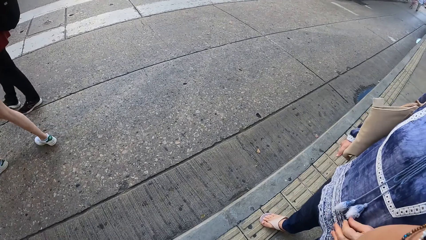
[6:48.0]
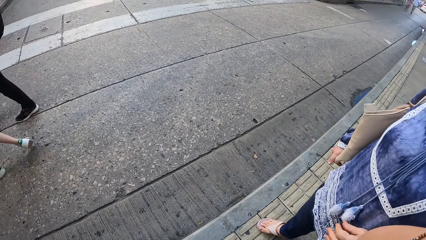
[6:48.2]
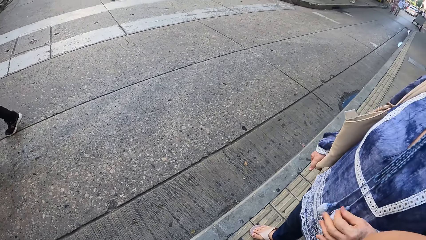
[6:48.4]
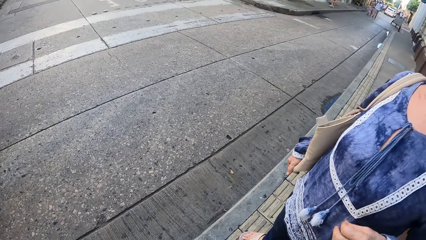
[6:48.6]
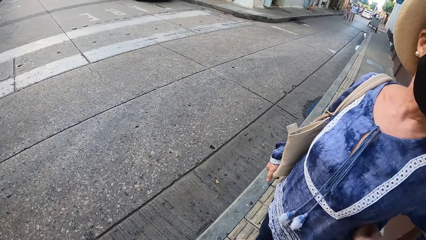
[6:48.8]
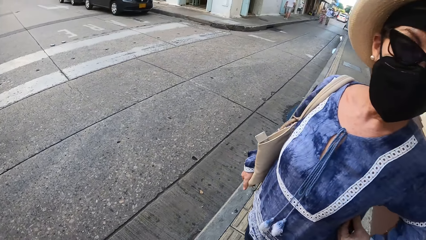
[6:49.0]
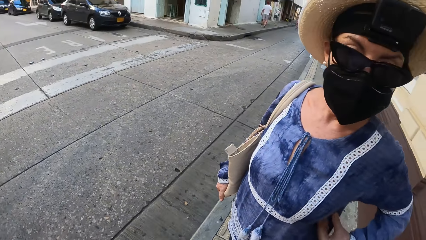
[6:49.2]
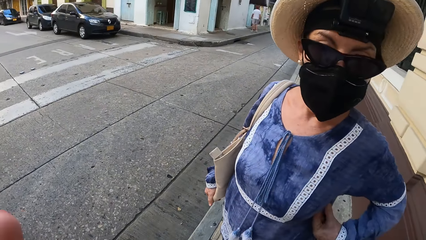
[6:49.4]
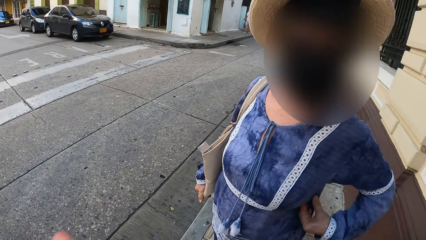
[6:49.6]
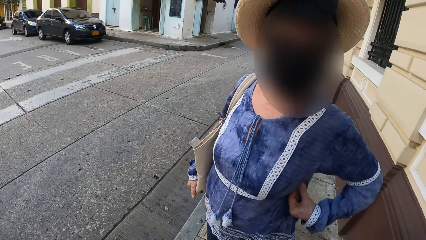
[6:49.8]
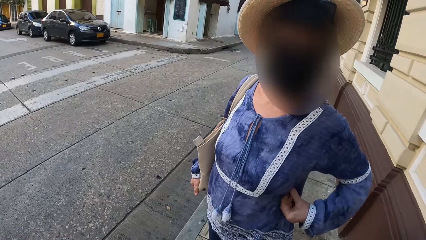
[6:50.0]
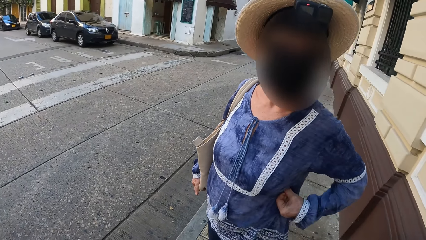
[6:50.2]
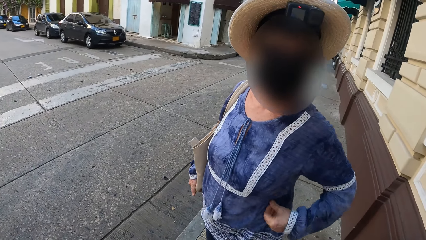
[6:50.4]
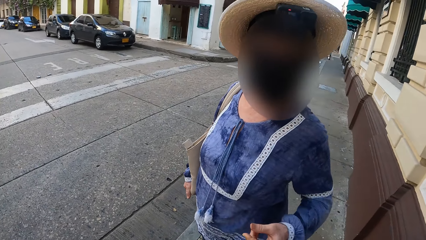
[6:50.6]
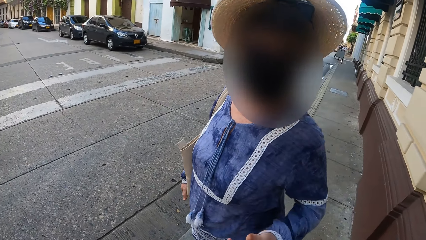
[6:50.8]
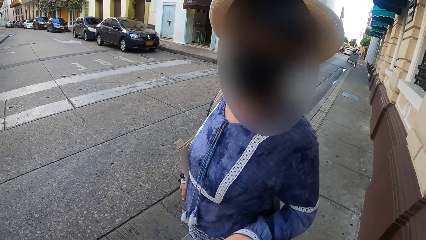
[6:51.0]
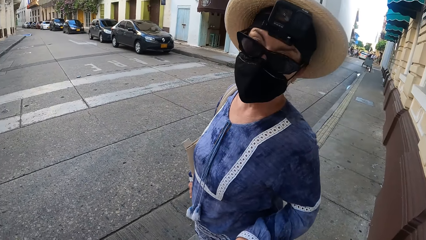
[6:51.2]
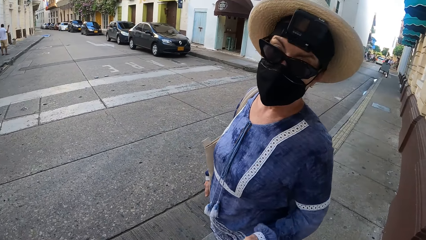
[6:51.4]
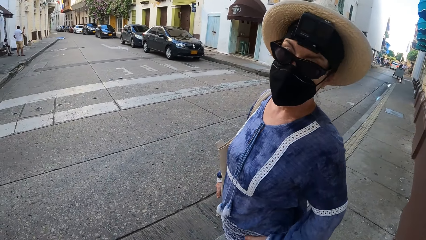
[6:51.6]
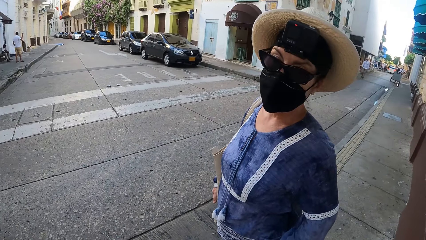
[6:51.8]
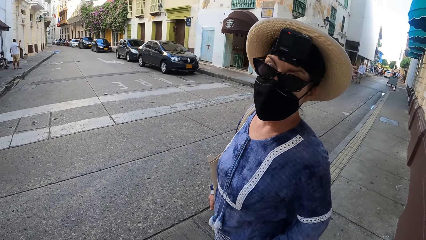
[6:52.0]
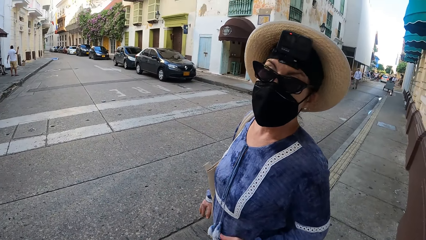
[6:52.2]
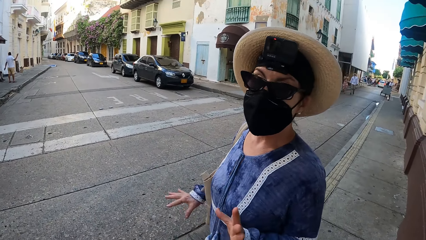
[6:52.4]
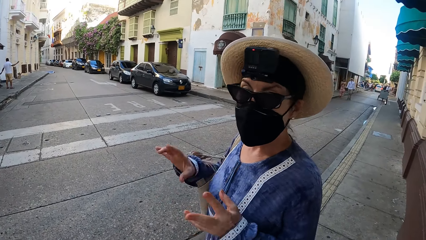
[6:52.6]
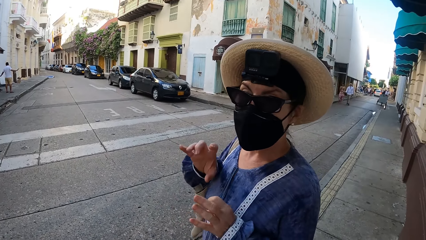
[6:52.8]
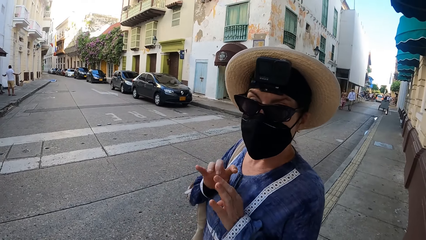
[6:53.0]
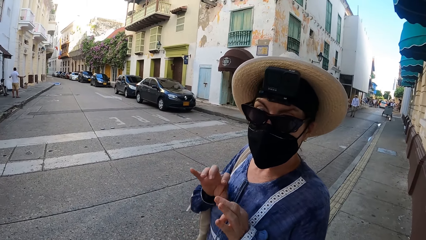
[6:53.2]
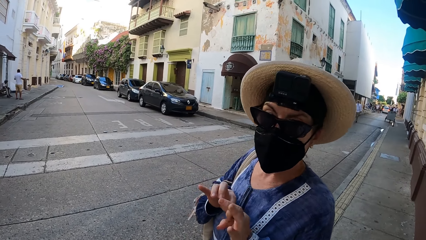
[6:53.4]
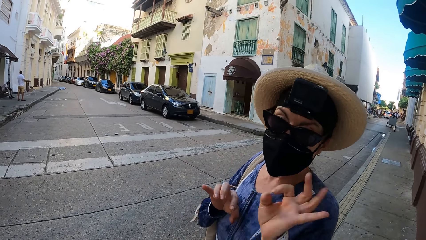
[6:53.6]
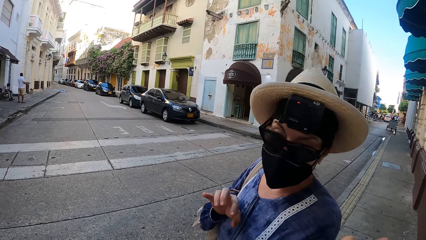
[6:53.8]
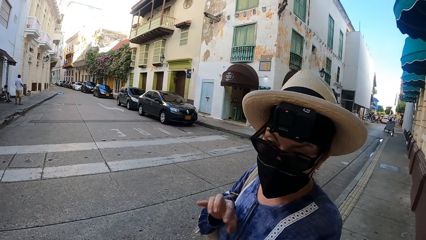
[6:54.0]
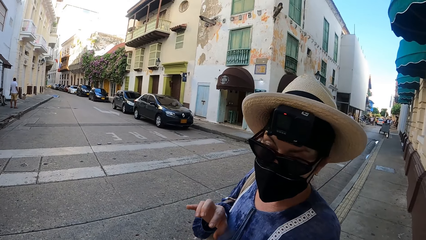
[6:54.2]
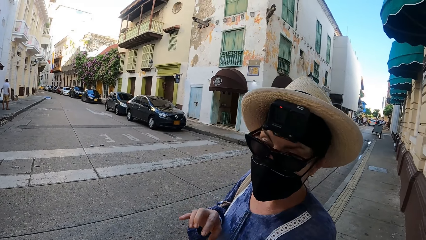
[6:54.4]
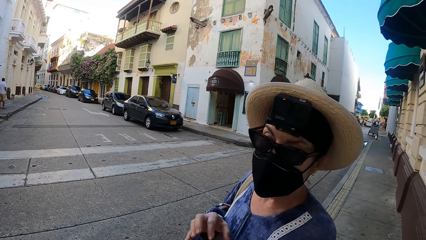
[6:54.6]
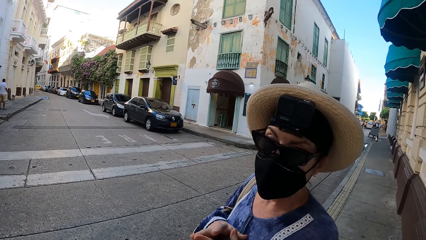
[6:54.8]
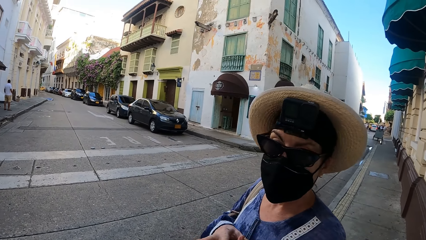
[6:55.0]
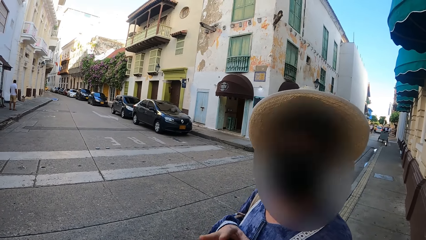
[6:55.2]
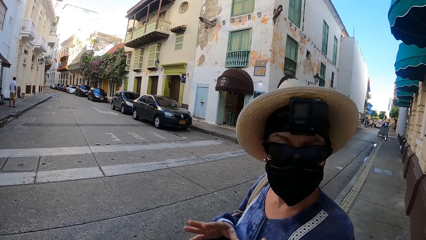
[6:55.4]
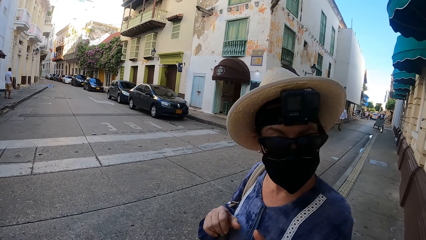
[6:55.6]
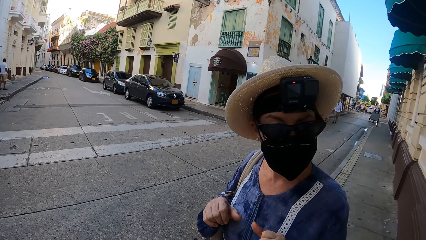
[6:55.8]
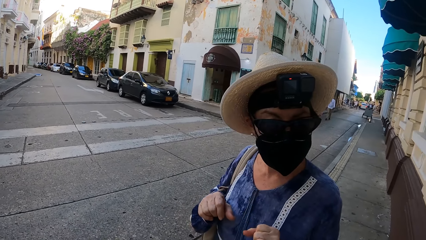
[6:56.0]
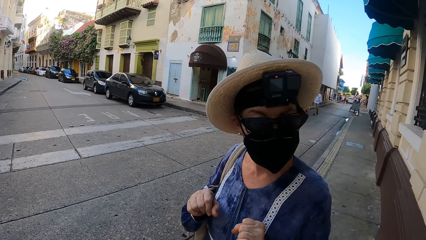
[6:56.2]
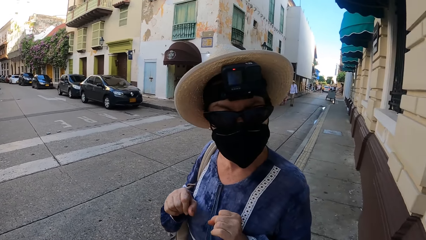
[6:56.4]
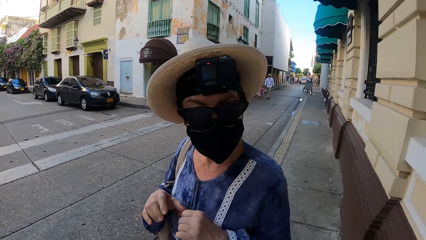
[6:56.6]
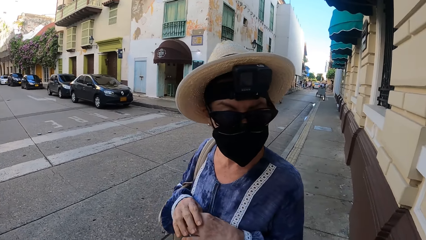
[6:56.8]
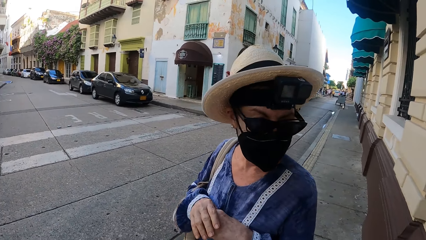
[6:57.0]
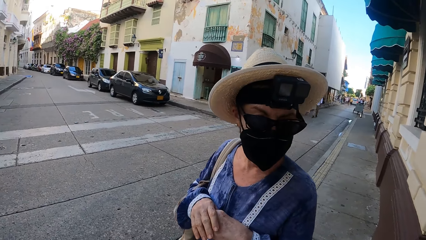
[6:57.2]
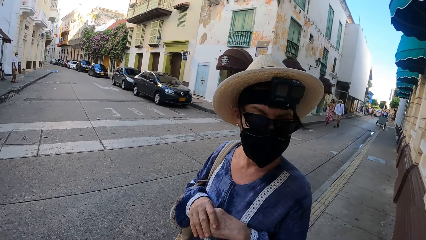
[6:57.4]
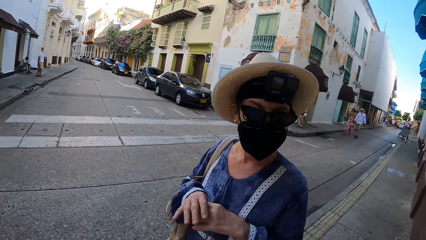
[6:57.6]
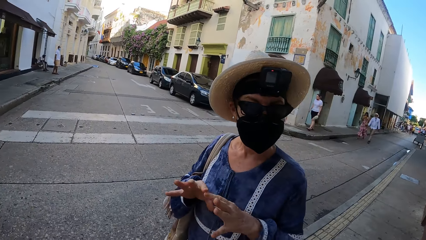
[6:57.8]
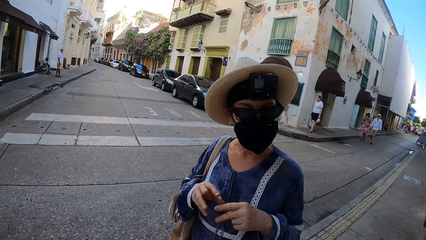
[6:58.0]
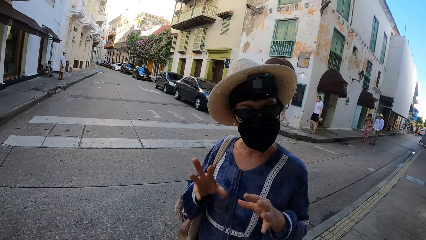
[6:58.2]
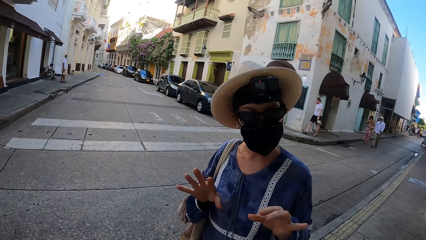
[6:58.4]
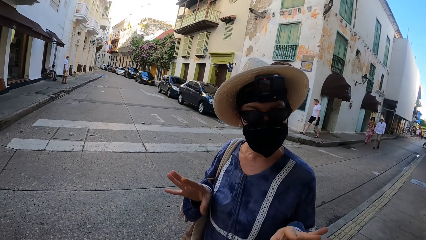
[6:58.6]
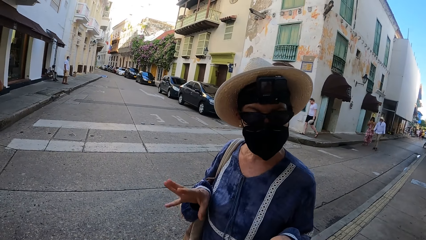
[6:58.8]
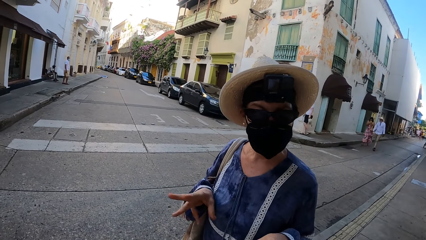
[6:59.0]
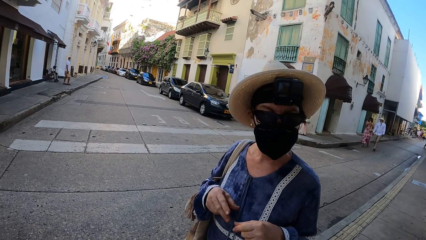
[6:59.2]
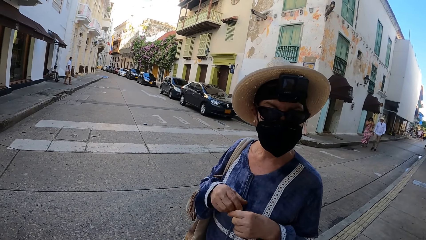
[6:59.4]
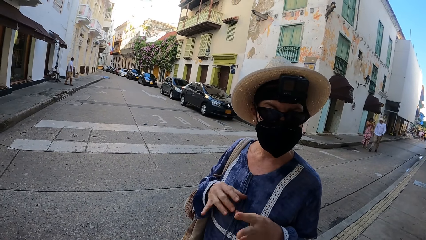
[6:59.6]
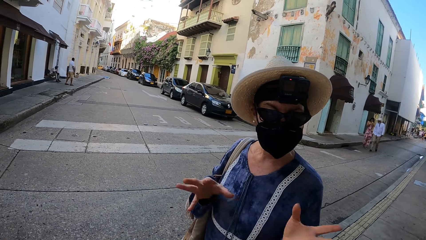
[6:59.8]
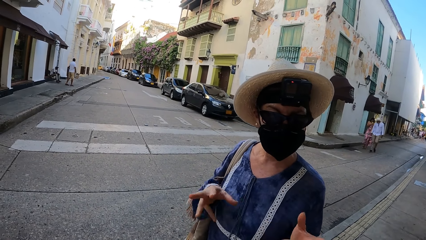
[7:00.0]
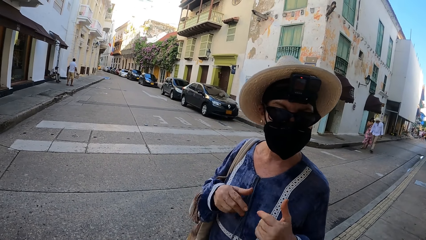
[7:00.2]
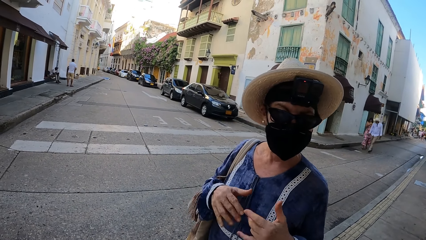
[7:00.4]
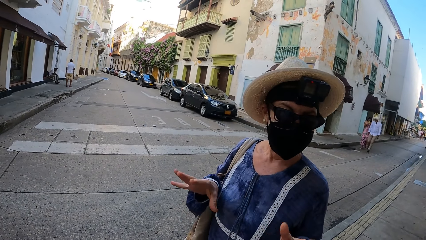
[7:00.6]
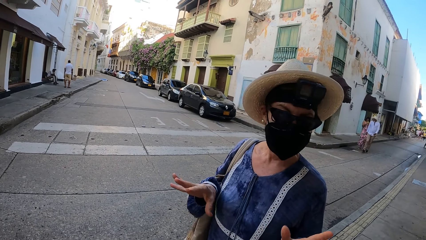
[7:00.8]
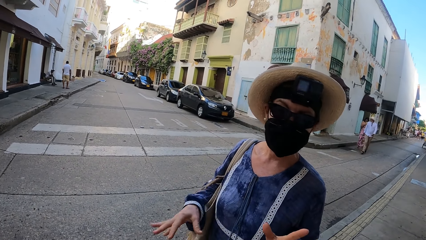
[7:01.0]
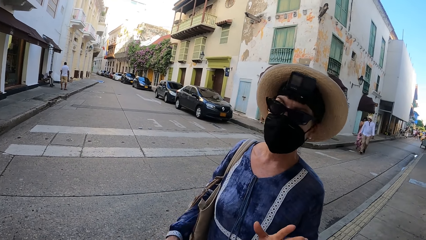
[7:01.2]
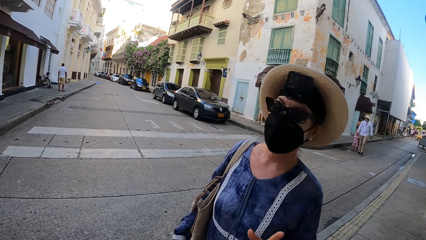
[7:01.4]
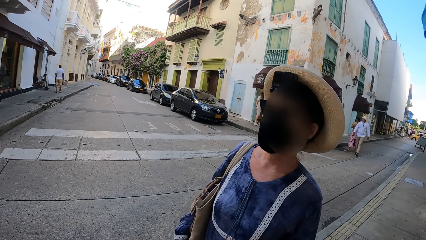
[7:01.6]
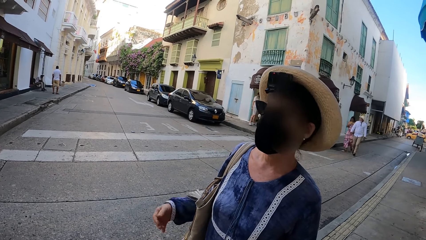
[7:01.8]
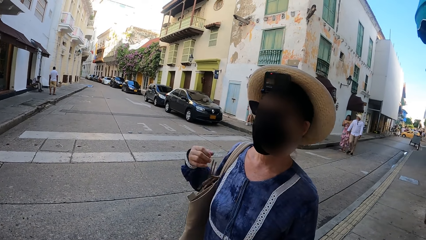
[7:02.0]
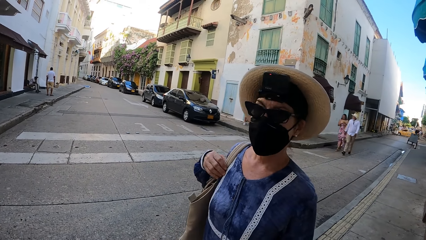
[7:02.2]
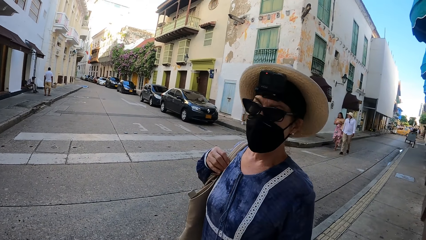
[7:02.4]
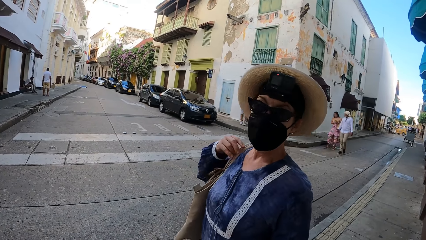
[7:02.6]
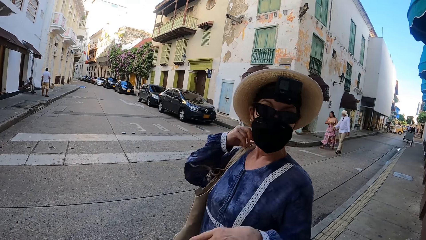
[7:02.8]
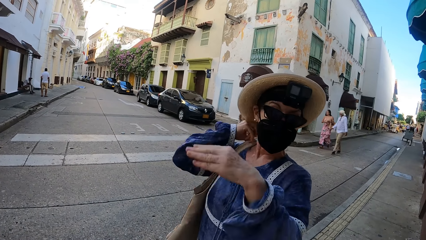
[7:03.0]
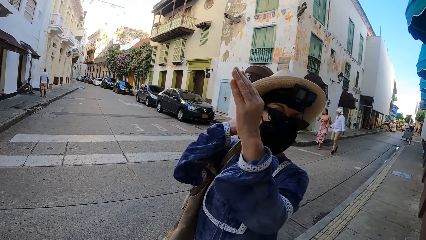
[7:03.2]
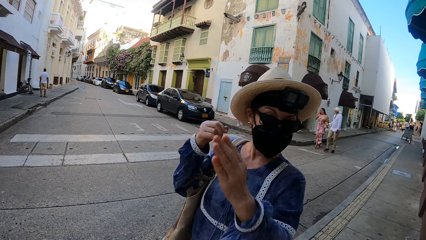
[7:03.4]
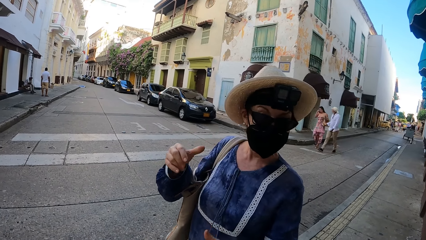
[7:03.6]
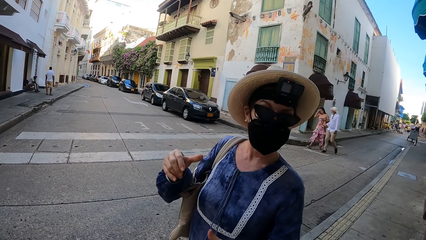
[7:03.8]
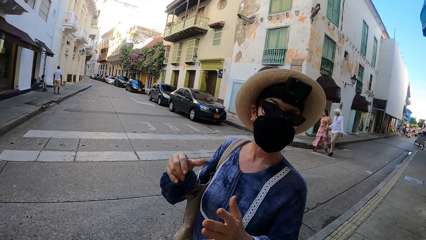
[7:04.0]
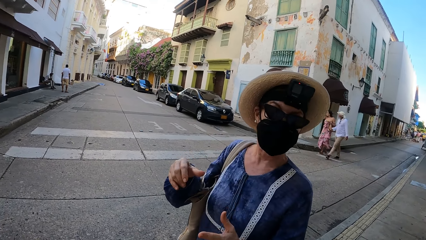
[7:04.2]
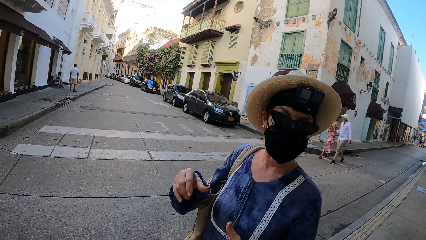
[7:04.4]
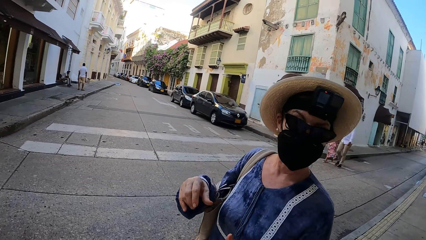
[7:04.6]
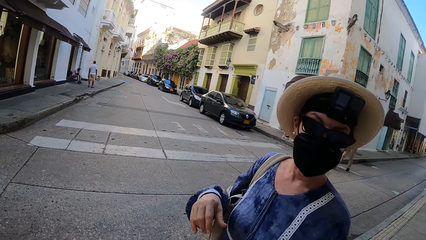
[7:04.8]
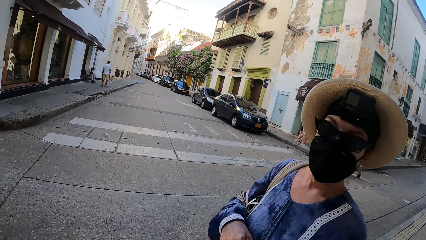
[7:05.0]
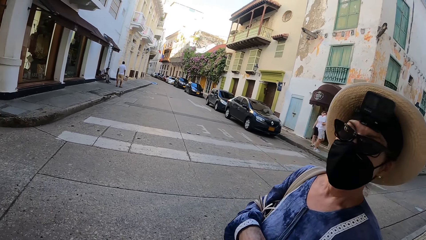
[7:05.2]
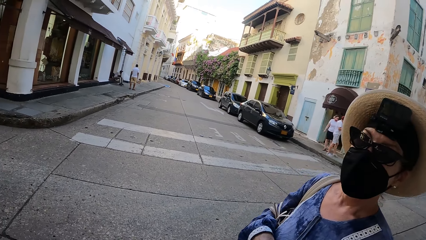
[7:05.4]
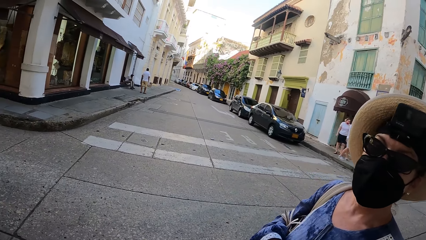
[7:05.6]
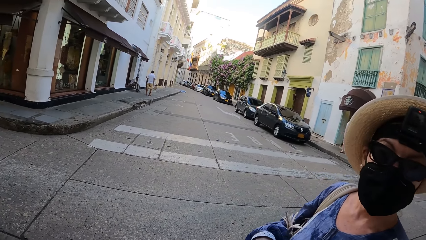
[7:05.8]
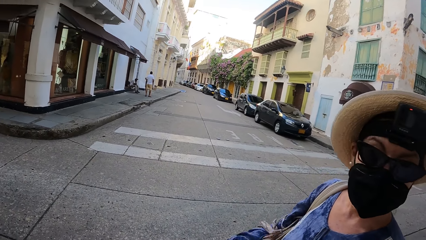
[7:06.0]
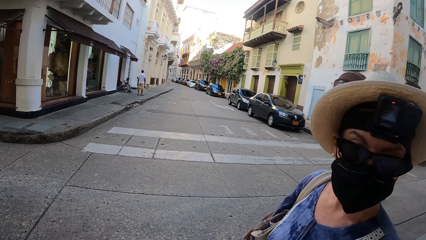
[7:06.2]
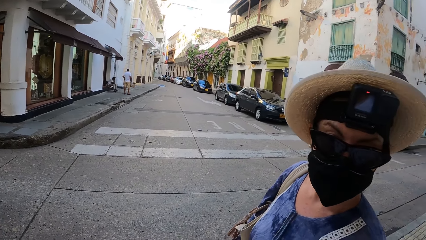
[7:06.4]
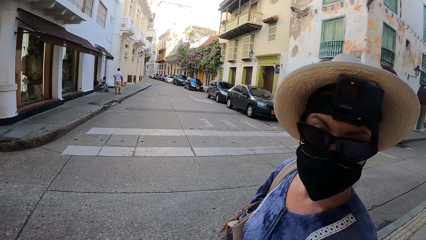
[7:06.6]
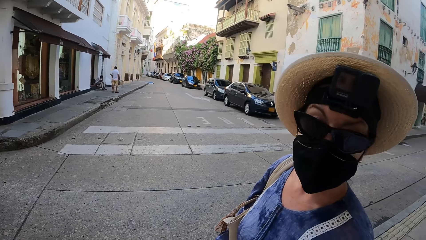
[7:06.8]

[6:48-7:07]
The camera wearer looks around the road. They gesture and stand on the pavement beside a lady. The lady touches her cloth and makes gestures by hand. The lady interacts with the camera wearer. The lady gestures, adjusts her hand bag on her shoulder, and makes gestures by hand.
